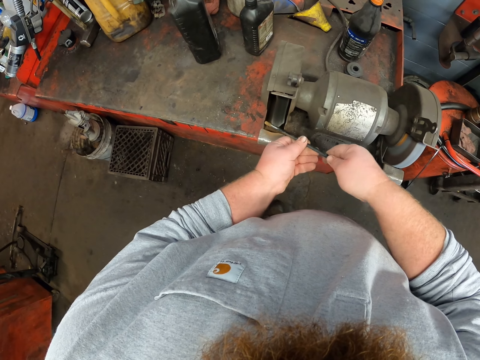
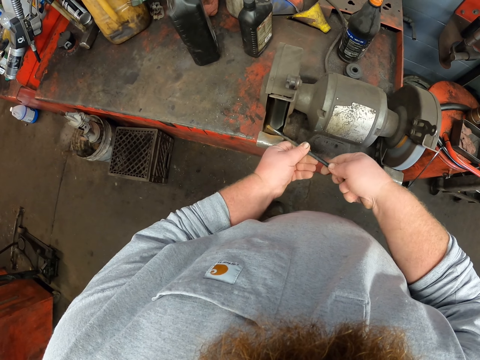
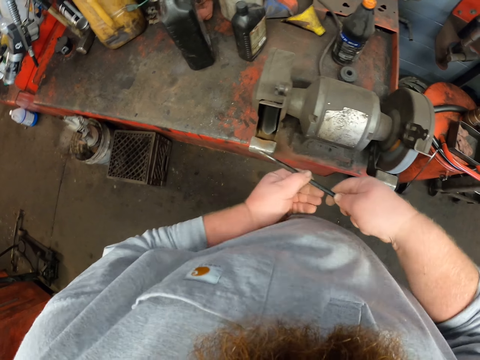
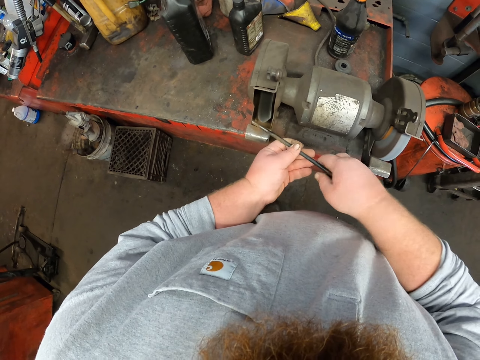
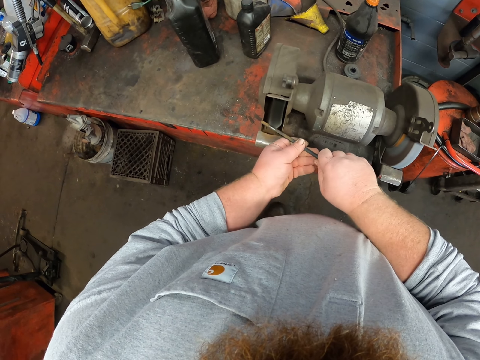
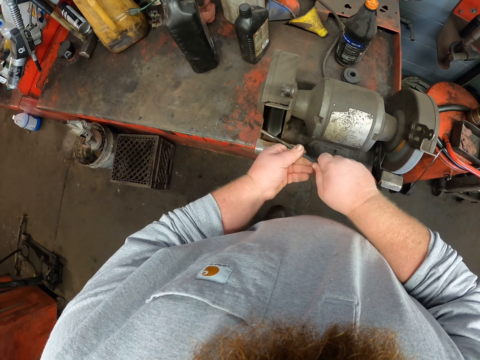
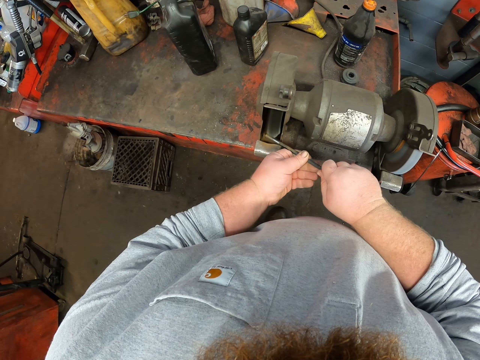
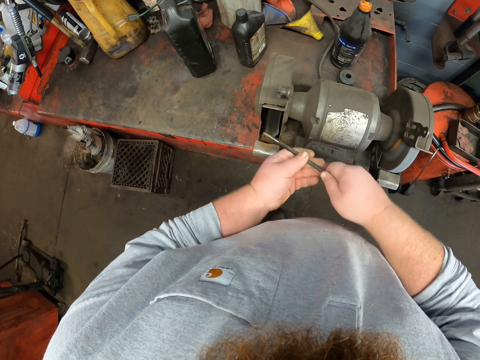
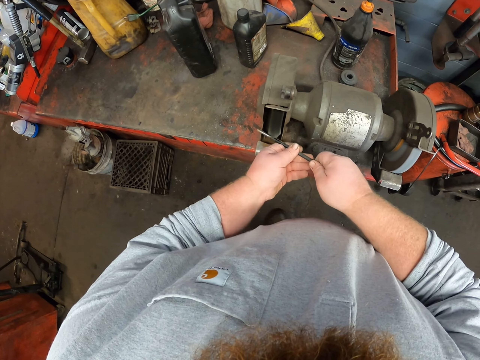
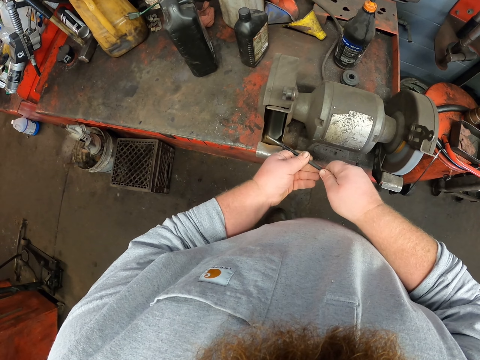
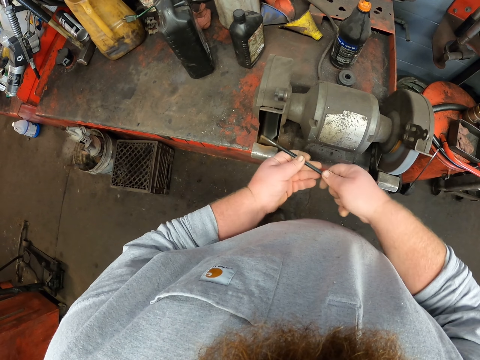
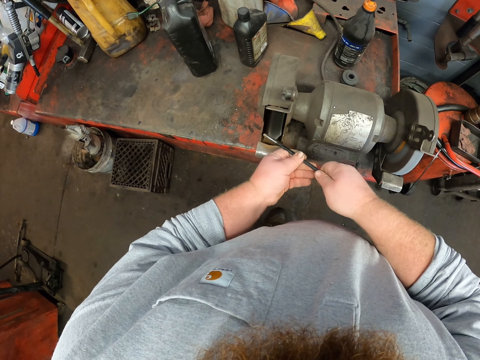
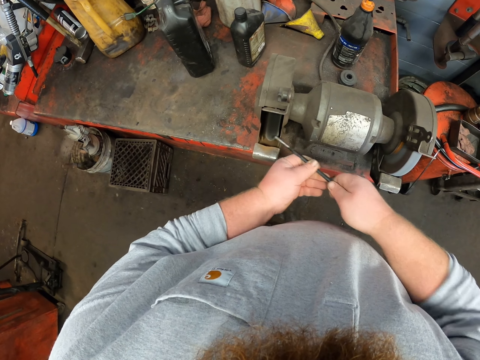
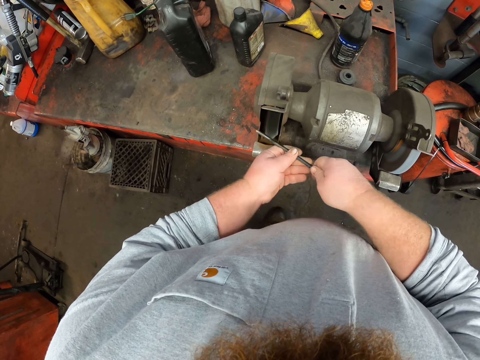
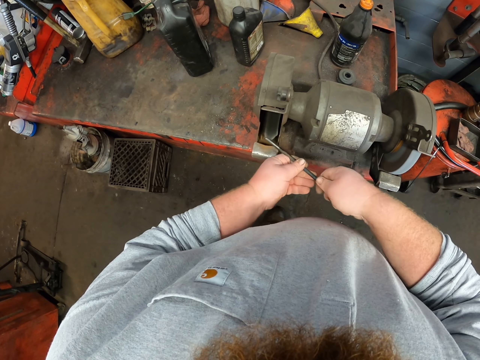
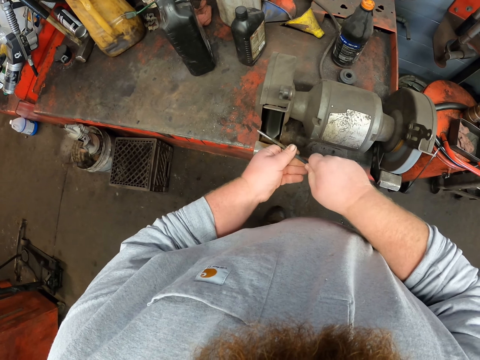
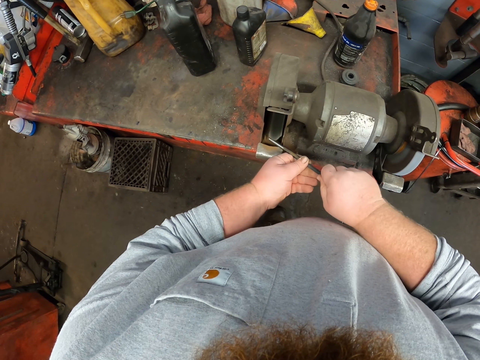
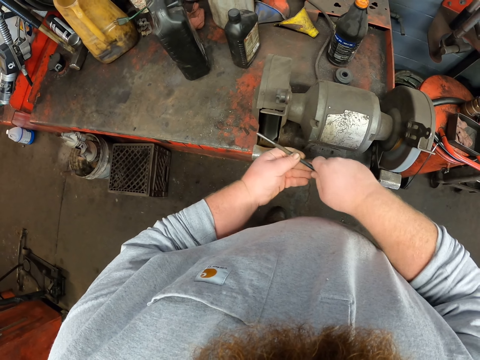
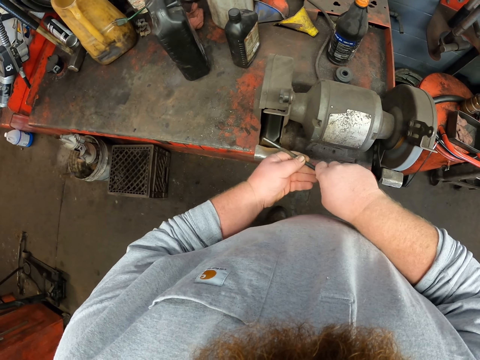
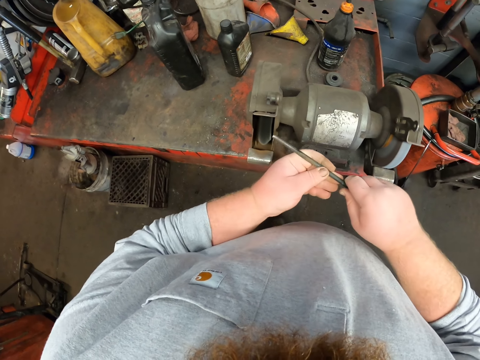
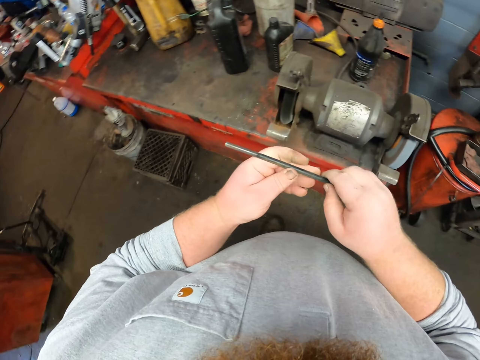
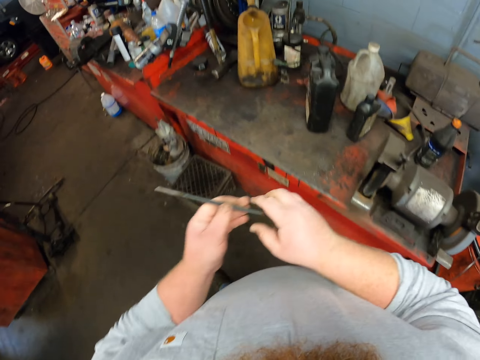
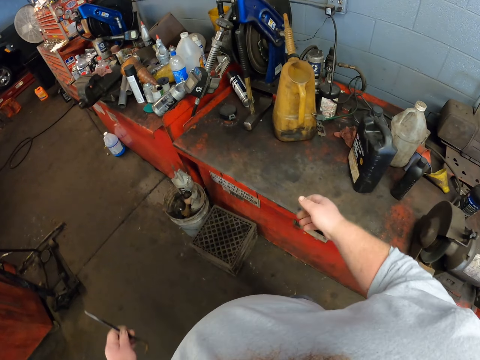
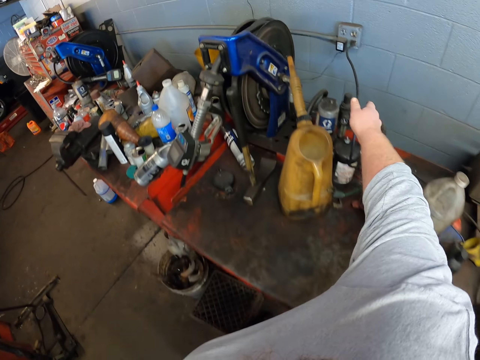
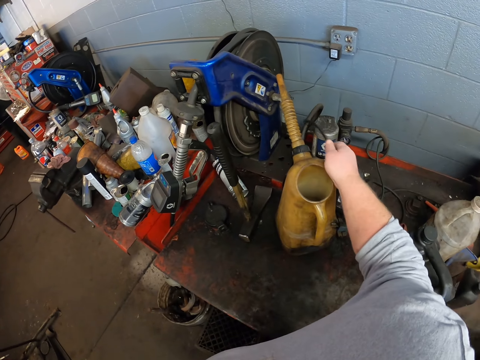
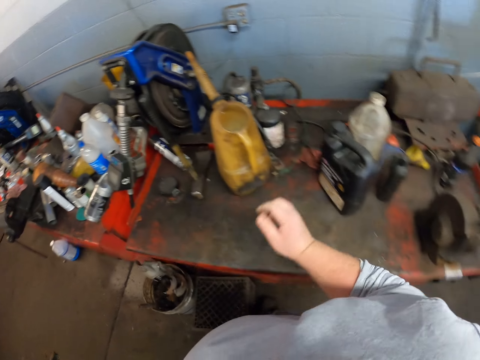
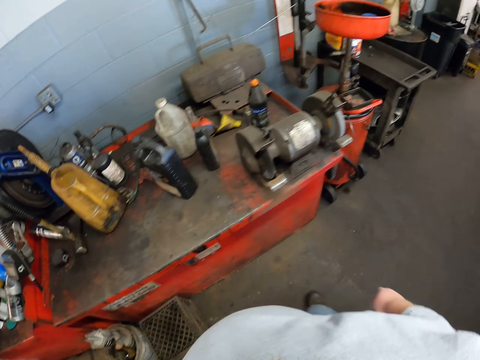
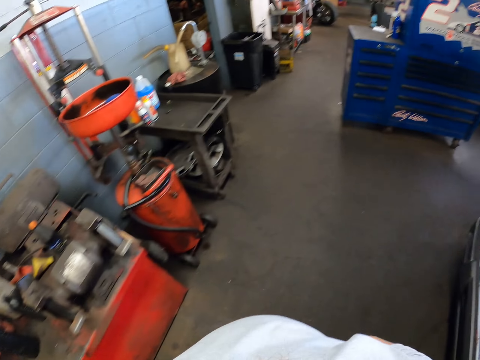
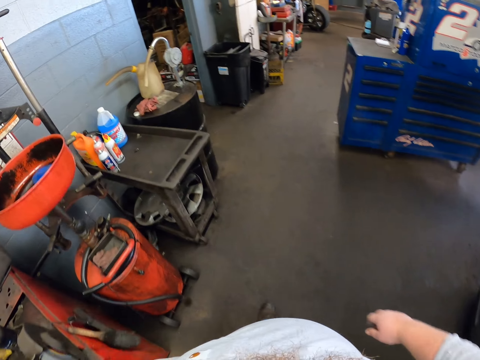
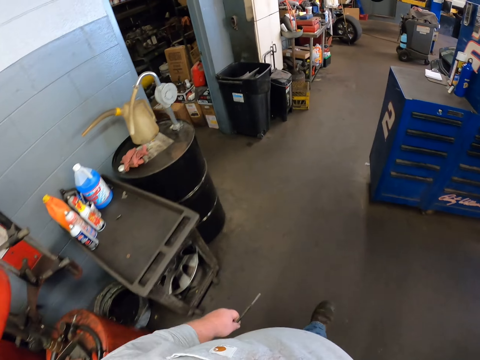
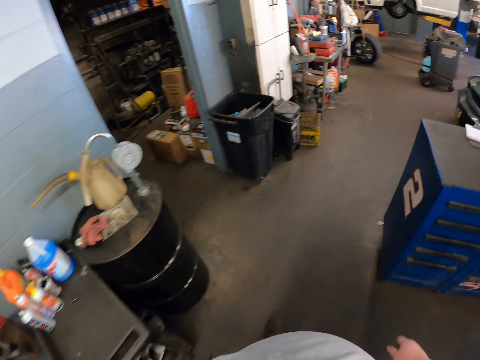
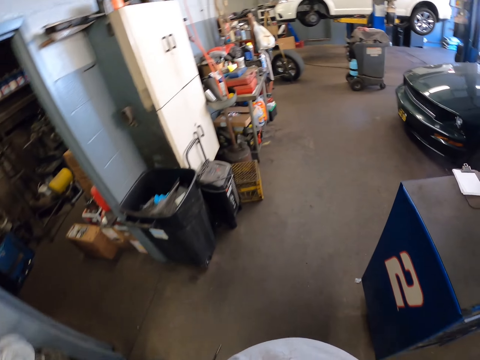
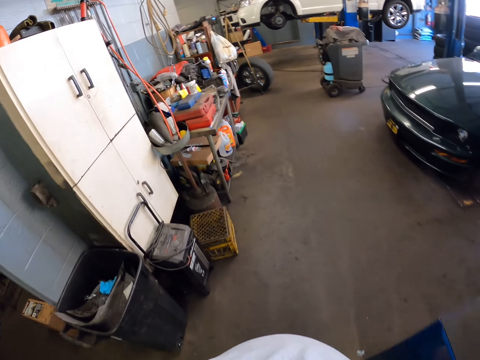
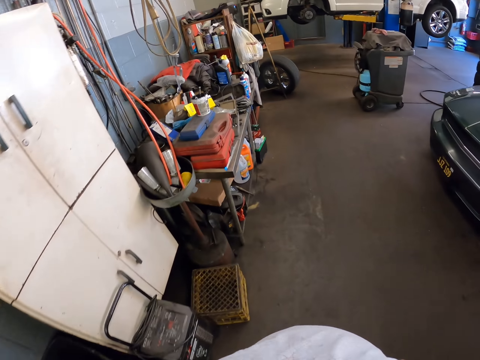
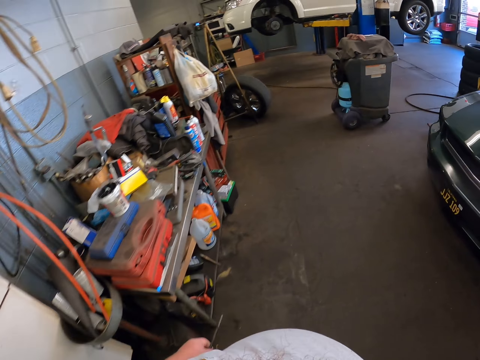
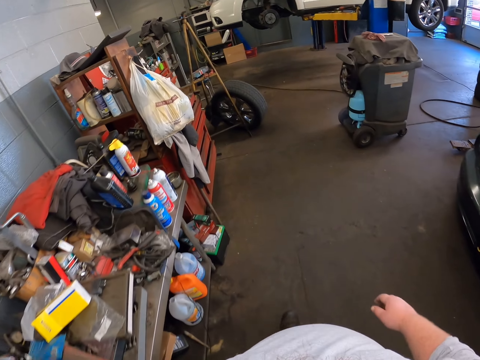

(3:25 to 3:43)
The camera wearer sharpens the L spanner. They walk towards the socket at the garage, remove the head from the socket, place the wire on the table and walk towards the oil in the garage.

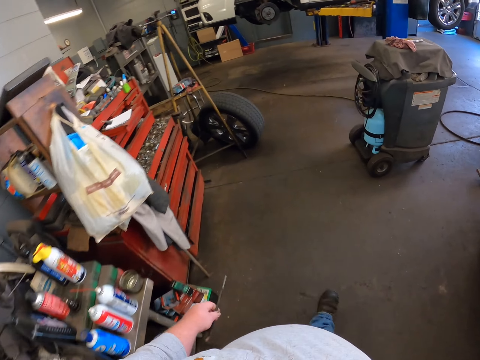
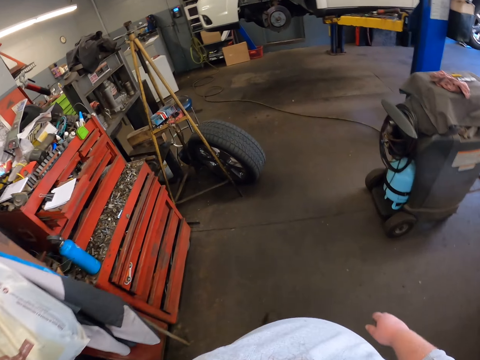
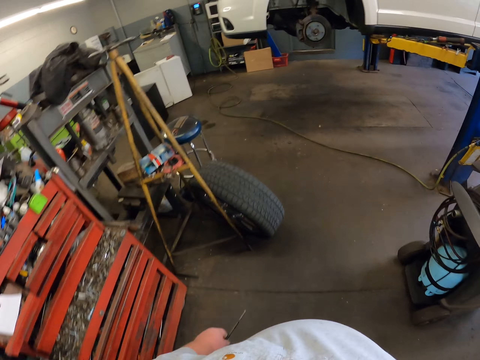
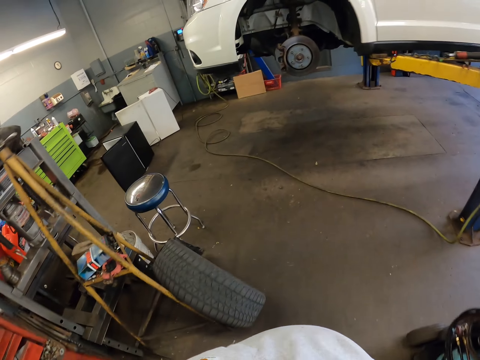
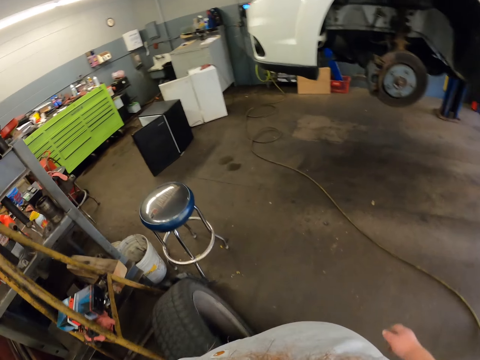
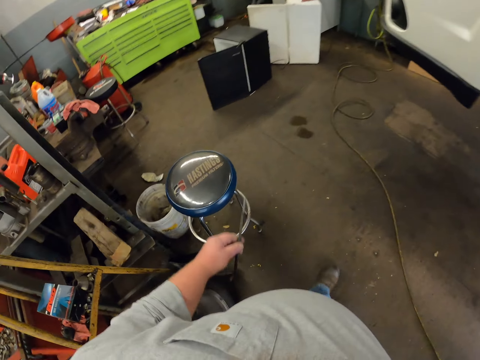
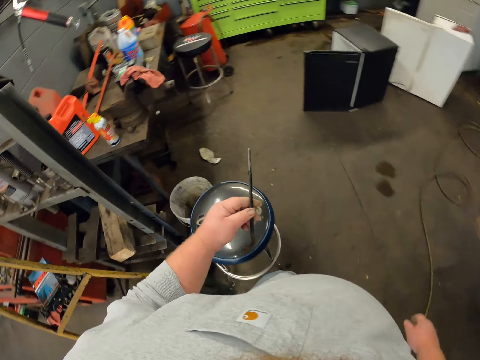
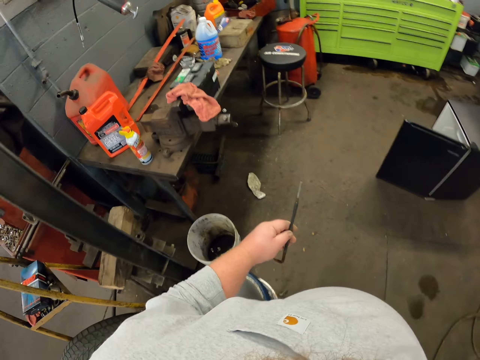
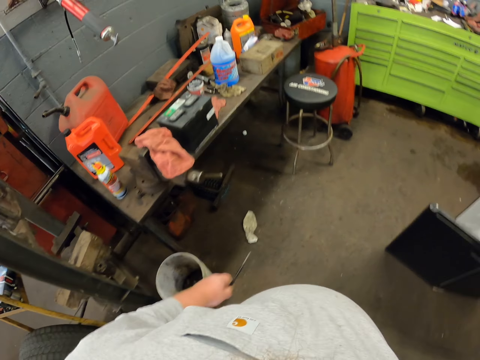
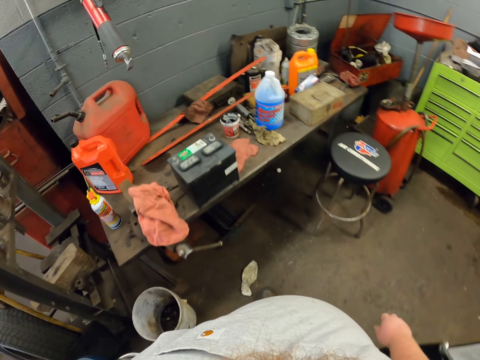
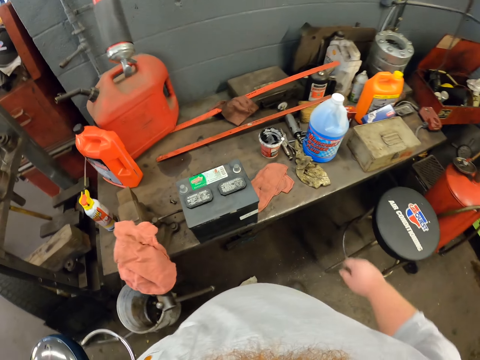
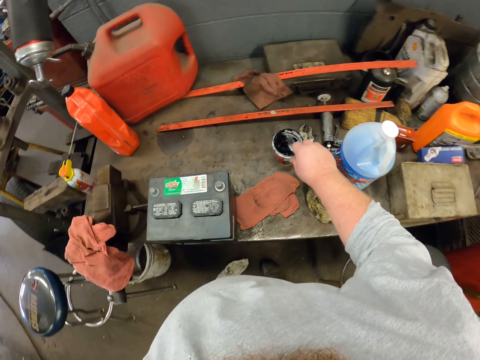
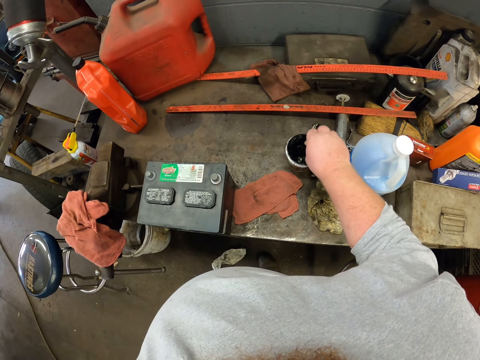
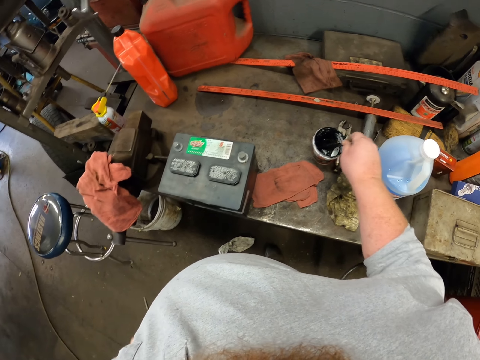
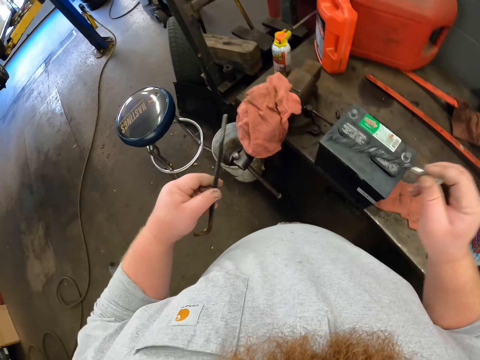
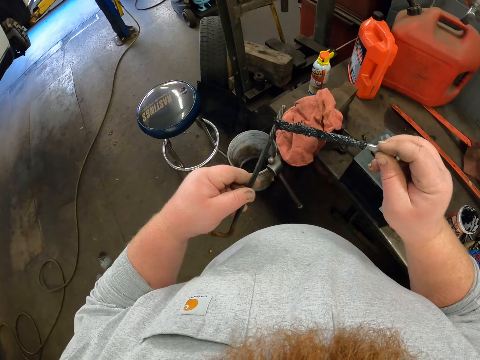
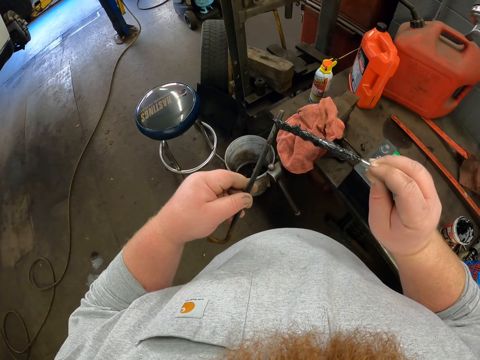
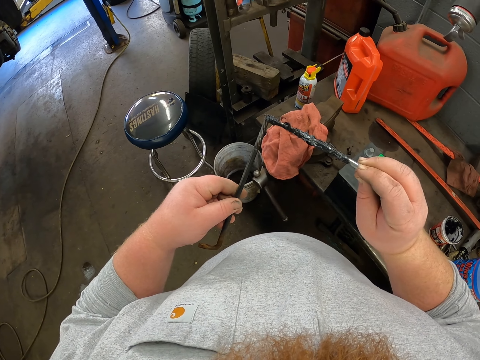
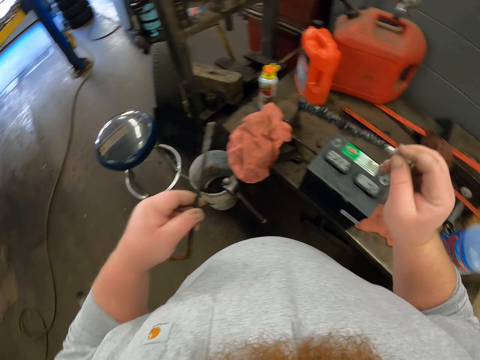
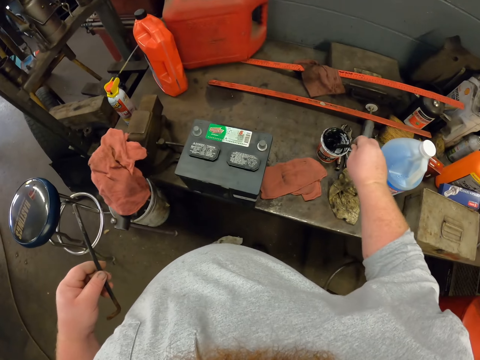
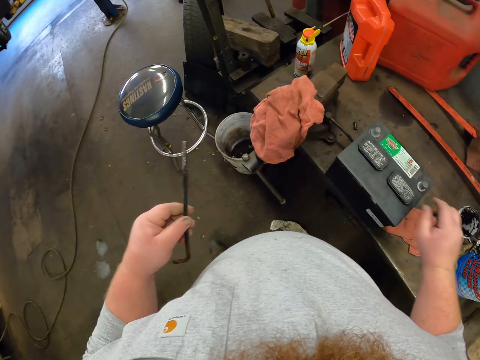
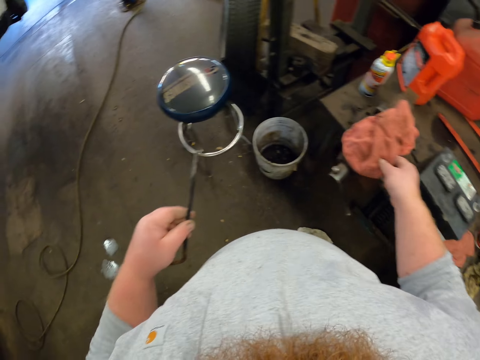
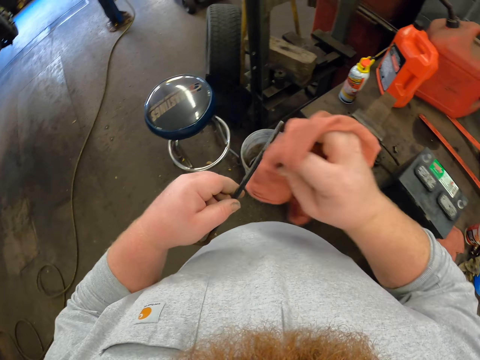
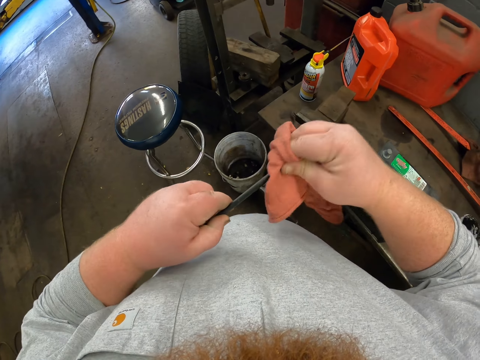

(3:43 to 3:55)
The camera wearer picks up the stick. They spread the oil on the steel, place the stick in the container, pick up the cloth and wipe the steel with the cloth.
